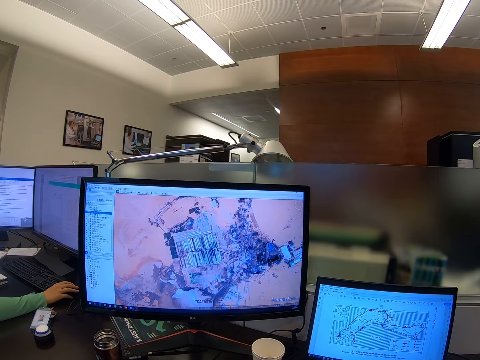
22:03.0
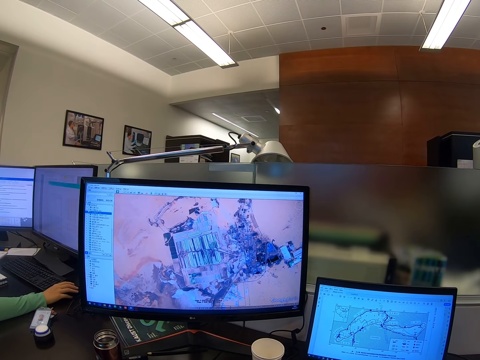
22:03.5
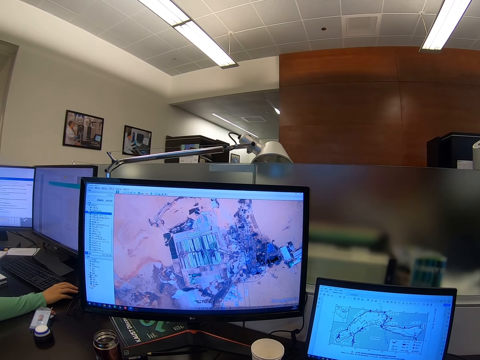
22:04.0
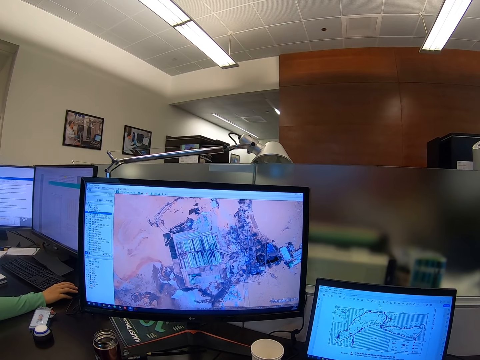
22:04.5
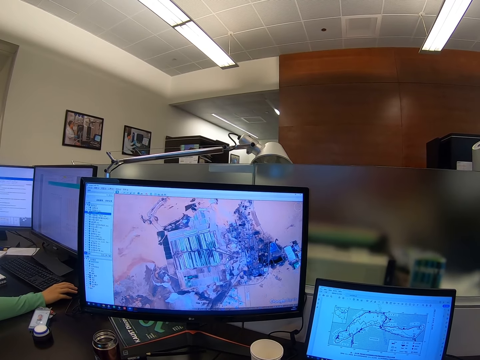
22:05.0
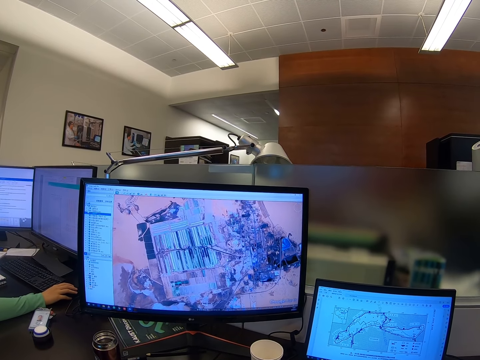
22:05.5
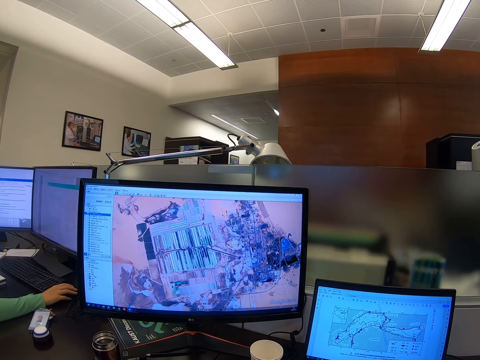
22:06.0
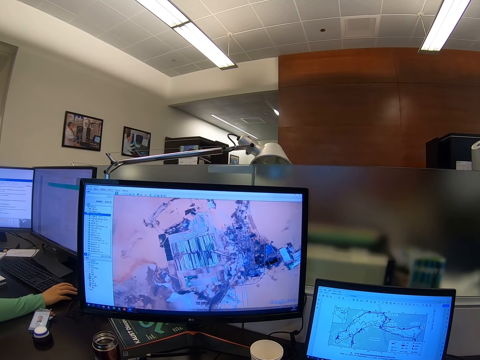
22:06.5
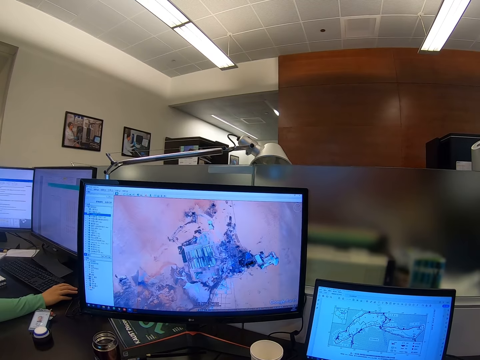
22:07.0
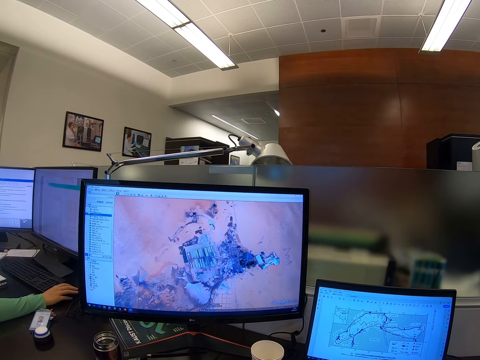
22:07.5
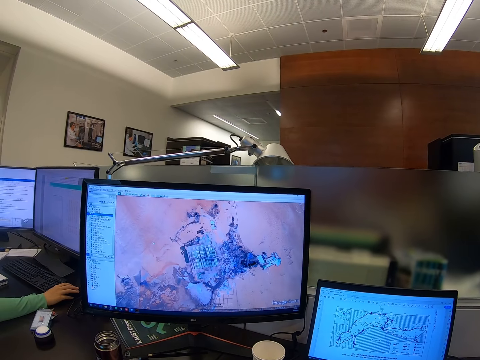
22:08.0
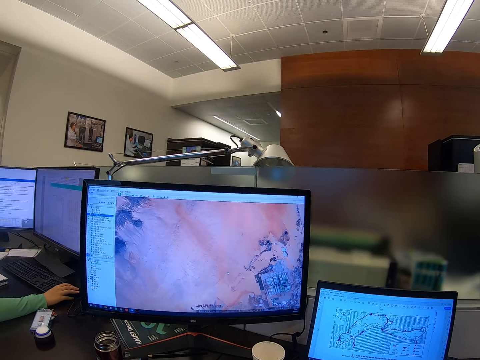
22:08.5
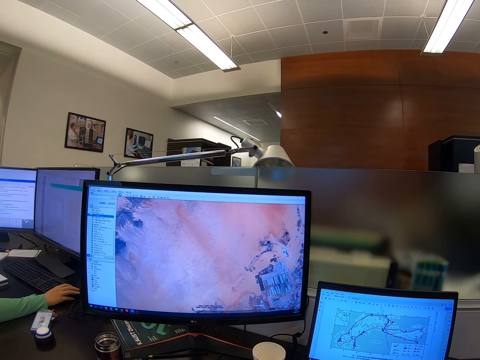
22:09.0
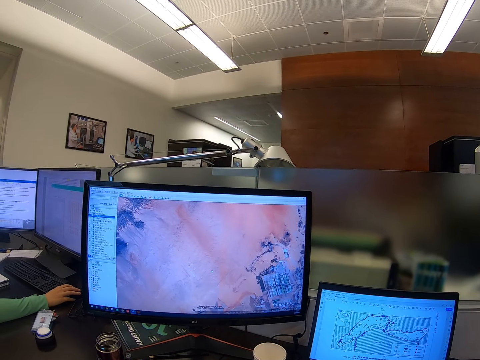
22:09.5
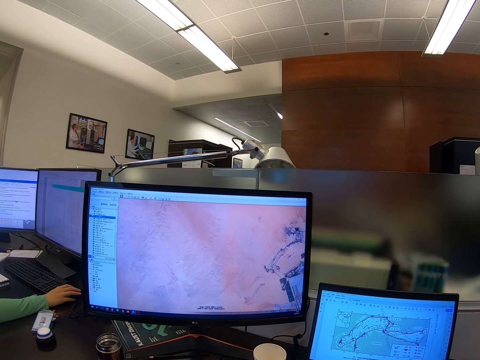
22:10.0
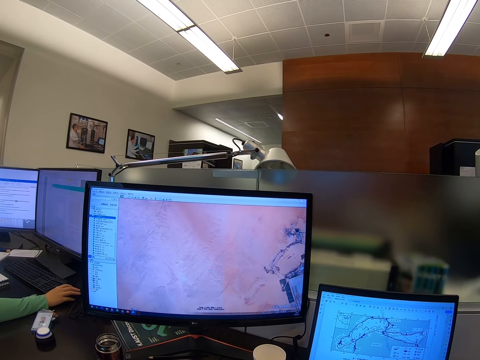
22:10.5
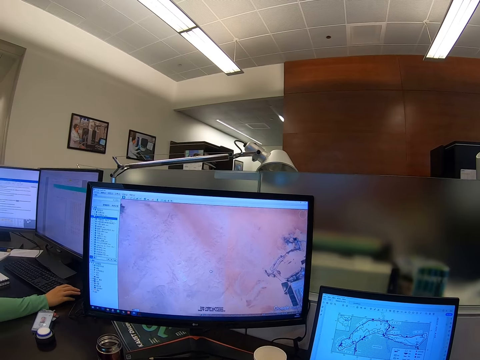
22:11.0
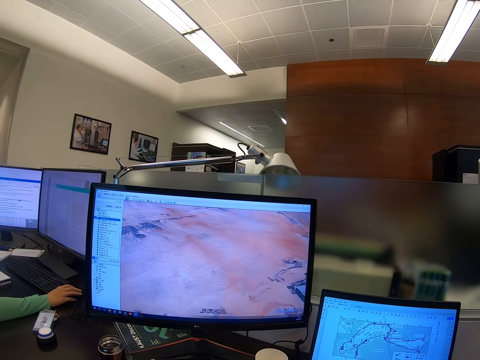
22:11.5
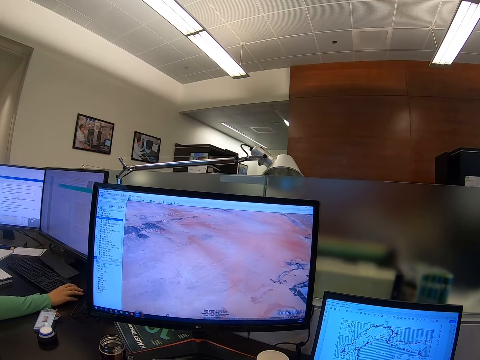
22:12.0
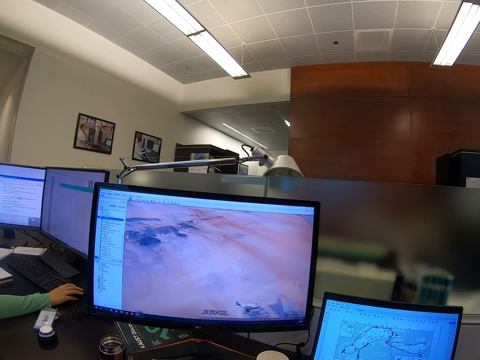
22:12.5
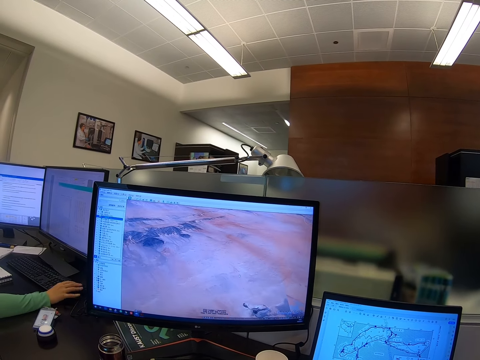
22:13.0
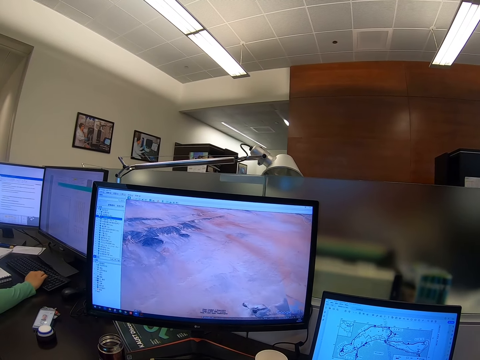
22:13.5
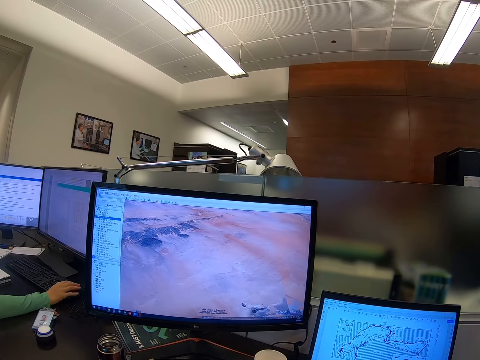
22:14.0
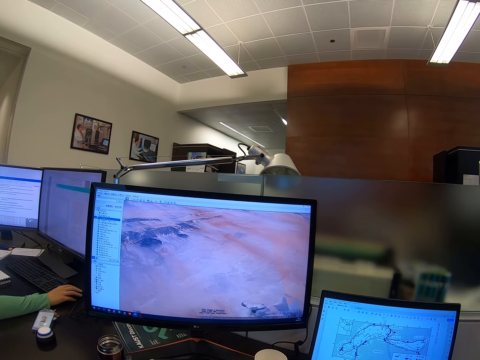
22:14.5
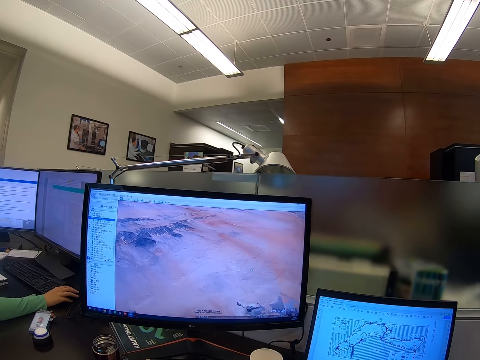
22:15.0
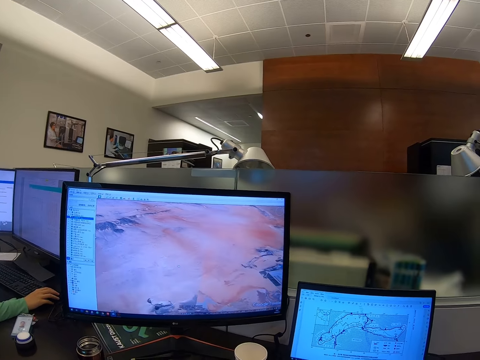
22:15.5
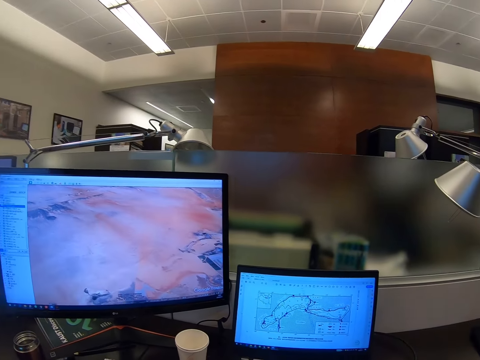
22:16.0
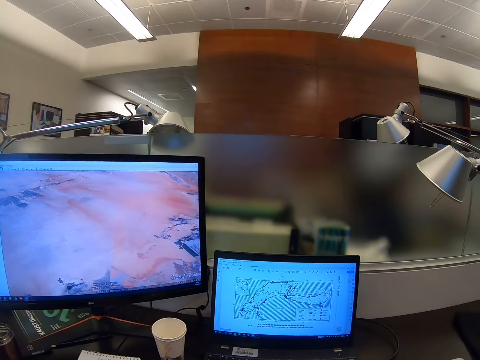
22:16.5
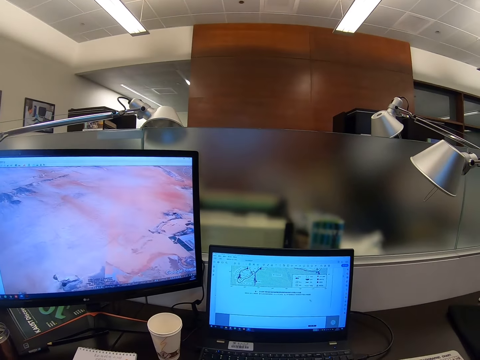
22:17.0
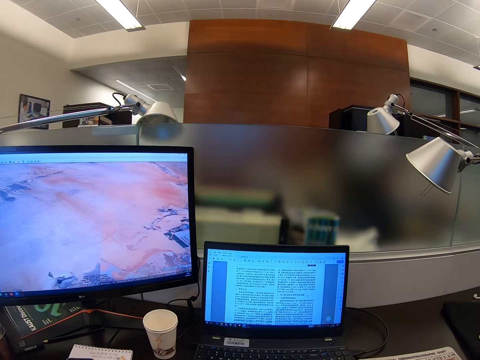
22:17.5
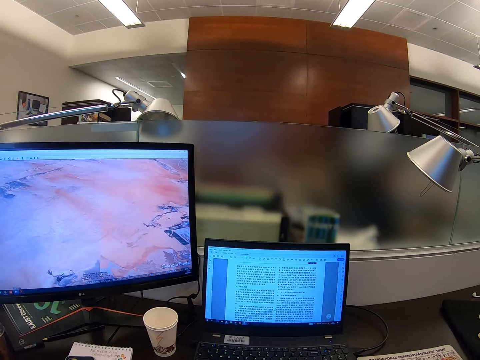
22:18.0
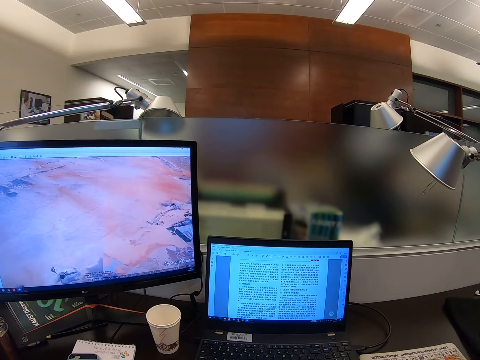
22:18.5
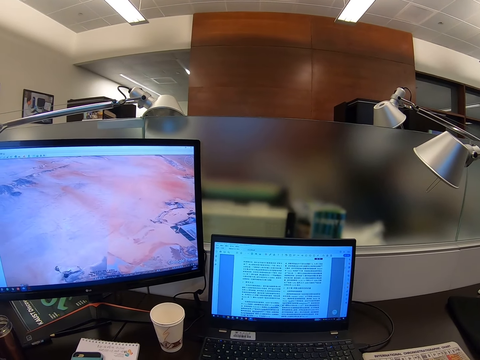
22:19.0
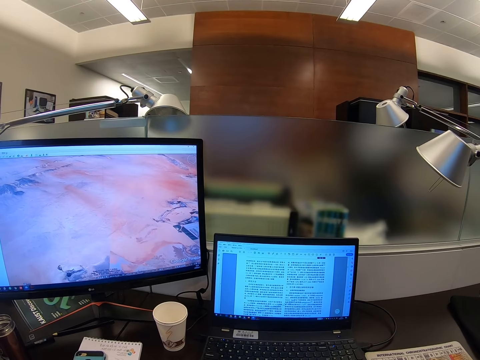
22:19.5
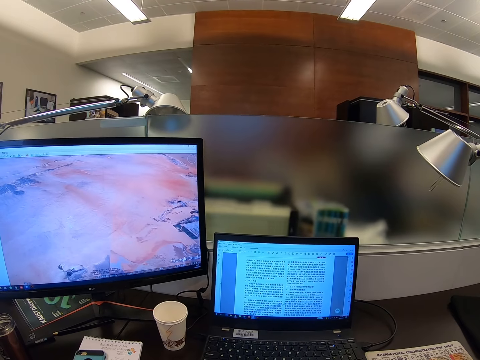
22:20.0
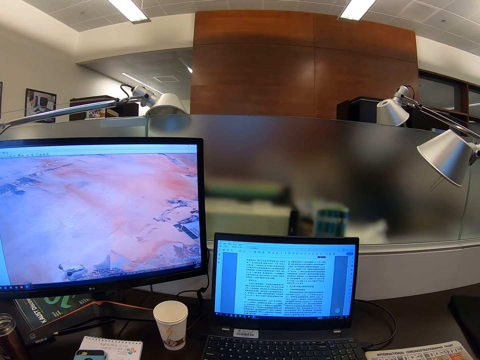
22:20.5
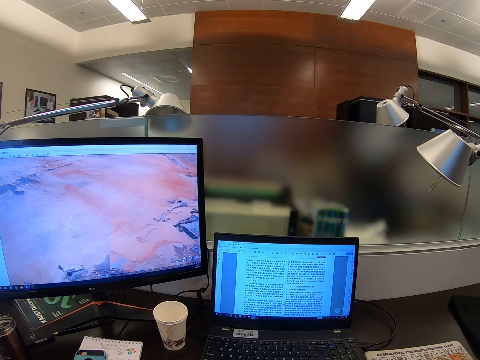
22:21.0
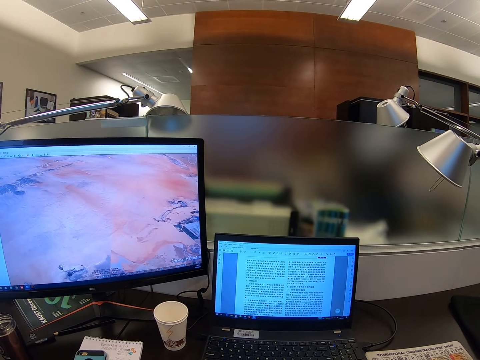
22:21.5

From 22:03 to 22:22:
The camera wearer stares at a computer. They scroll the computer.

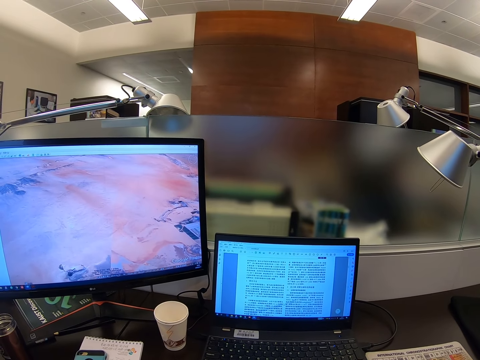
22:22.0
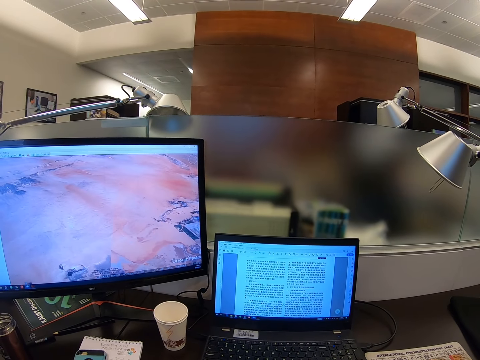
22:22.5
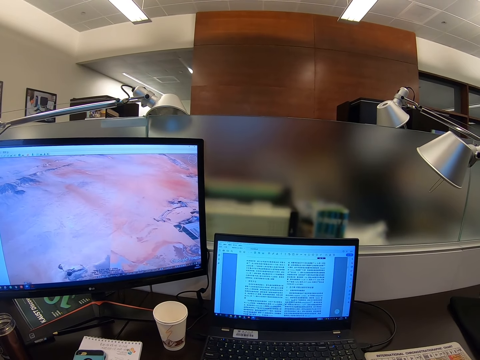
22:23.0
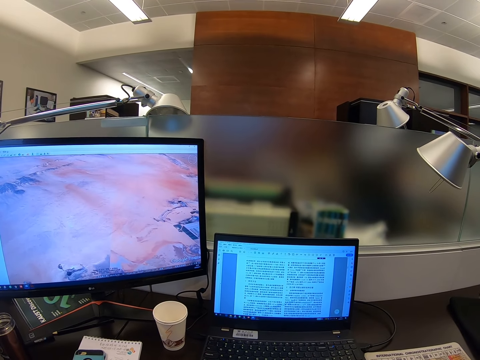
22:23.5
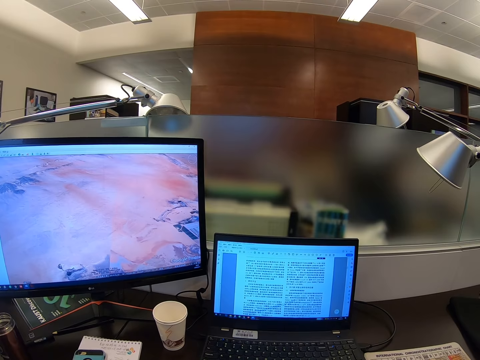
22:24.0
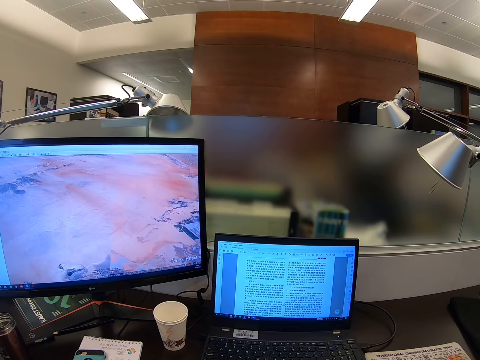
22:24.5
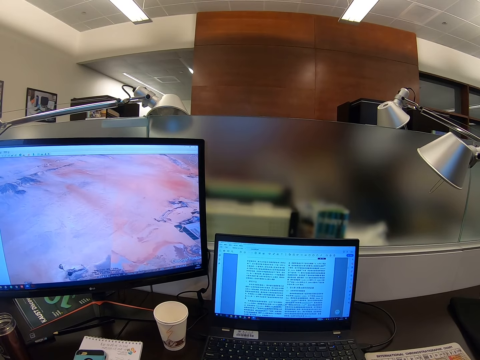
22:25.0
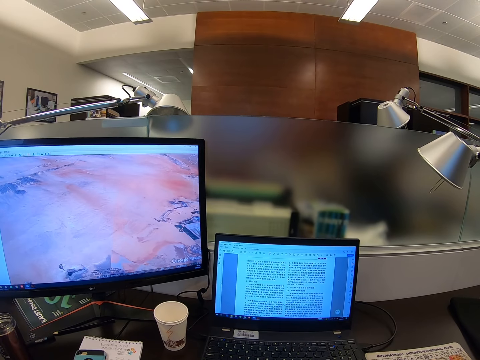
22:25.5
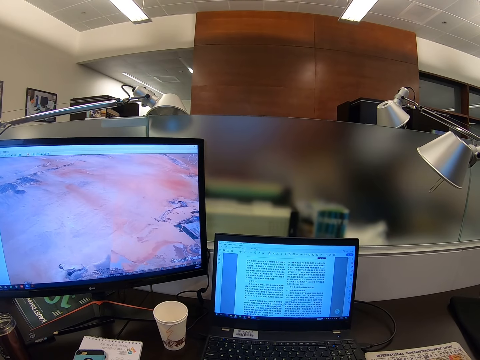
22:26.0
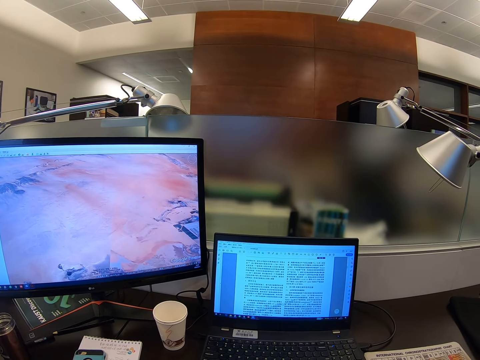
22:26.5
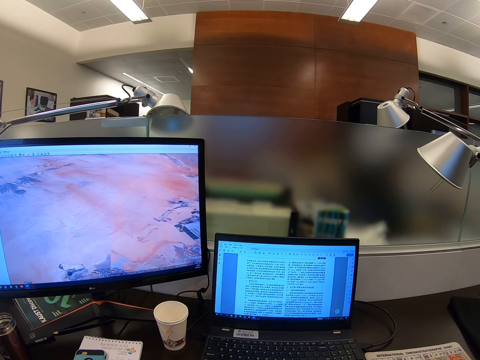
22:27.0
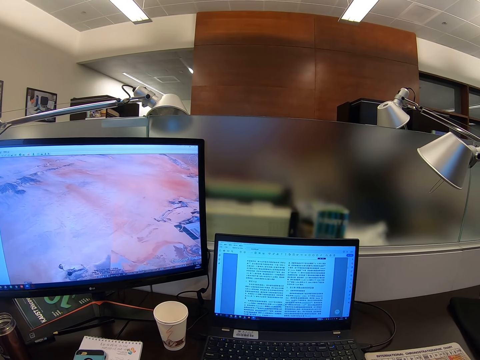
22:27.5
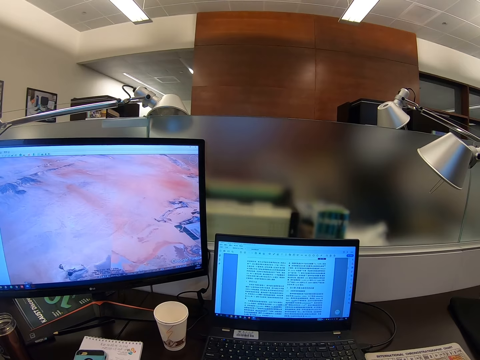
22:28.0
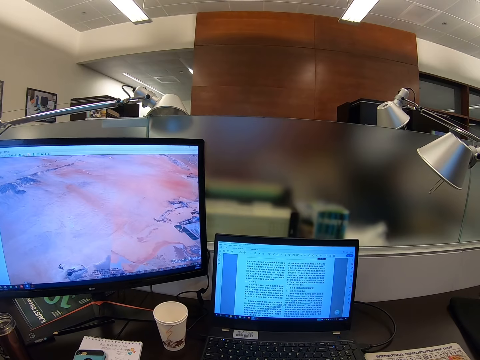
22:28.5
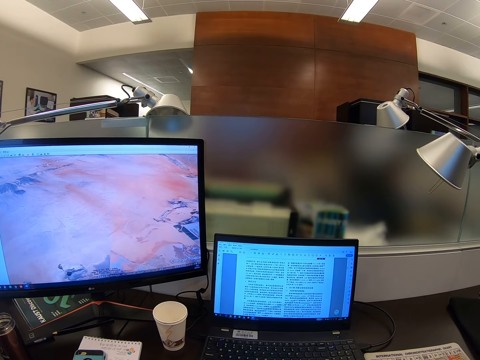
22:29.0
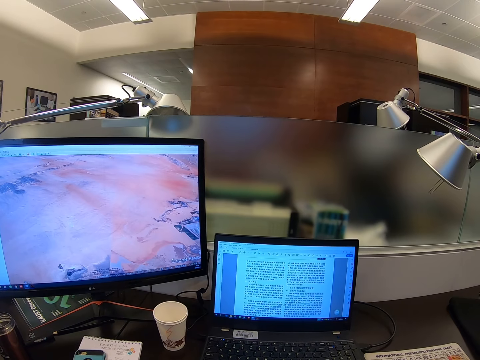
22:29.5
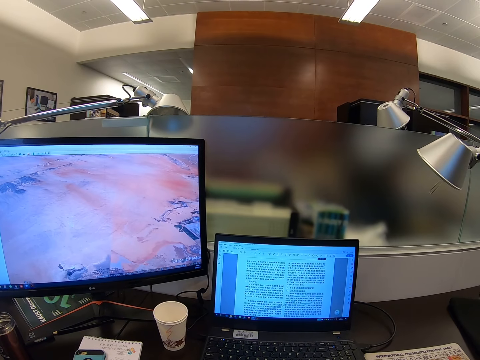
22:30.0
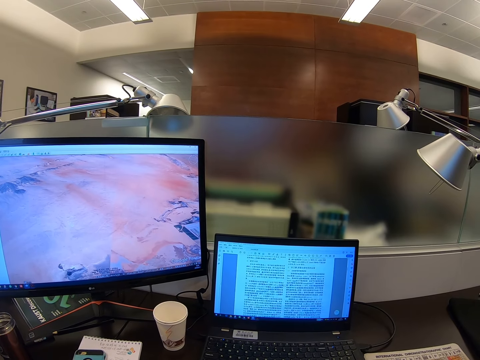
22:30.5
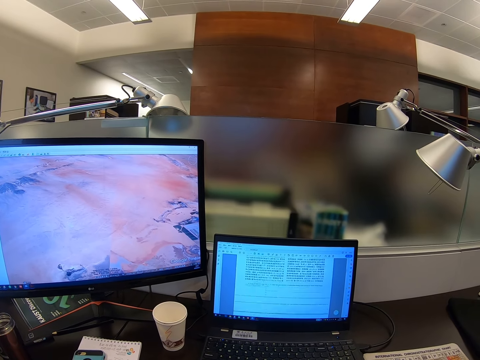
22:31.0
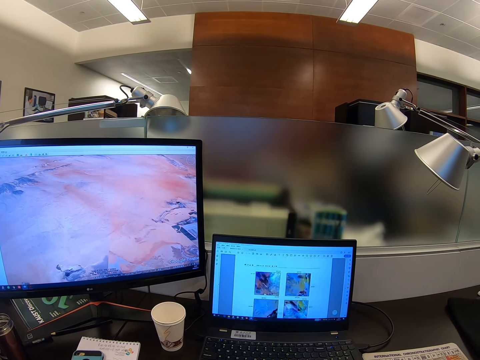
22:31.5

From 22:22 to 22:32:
The camera wearer stares at a computer. They scroll the computer.
